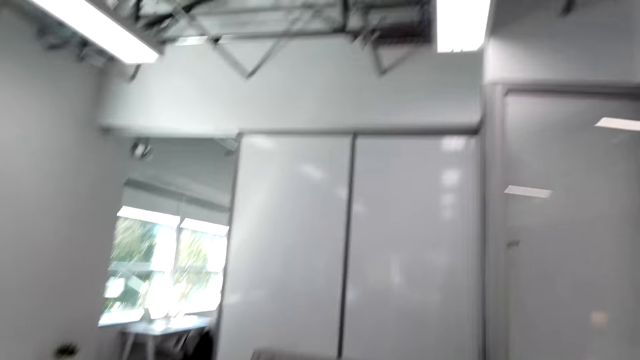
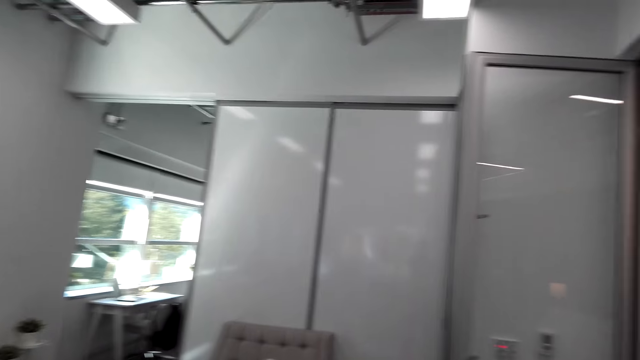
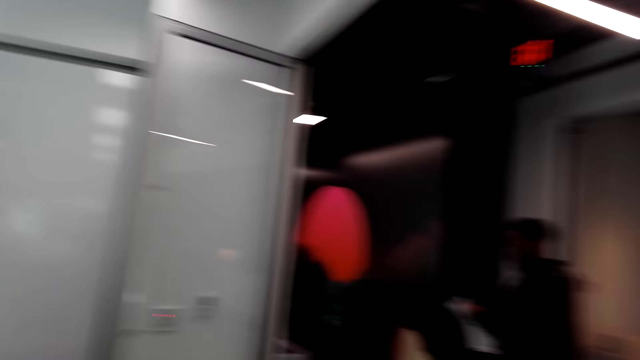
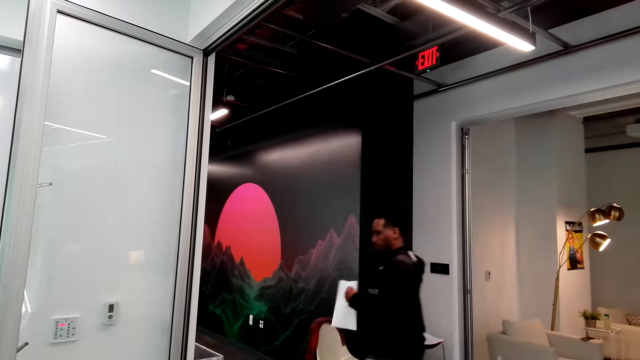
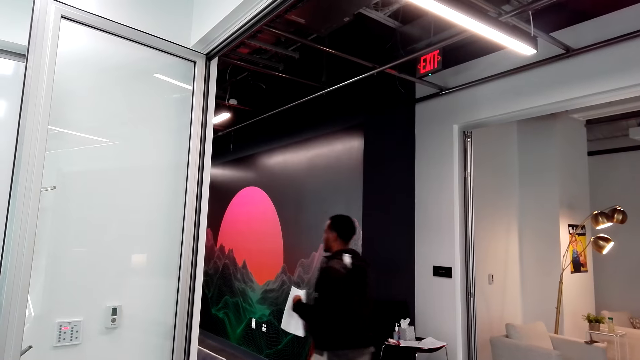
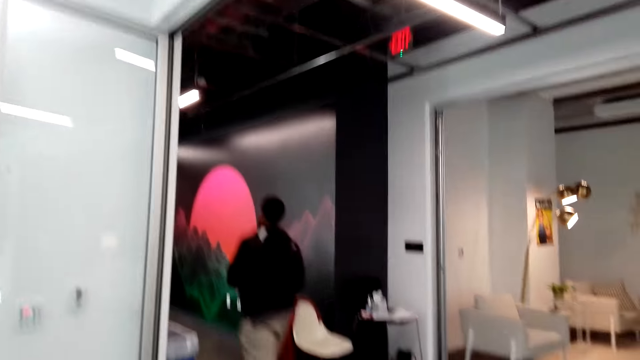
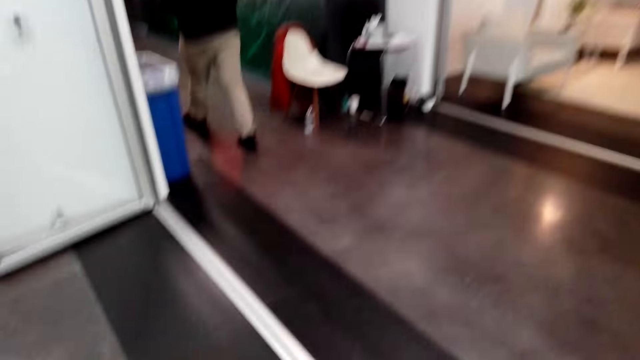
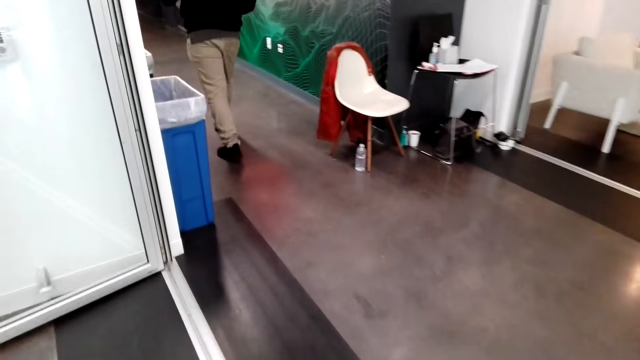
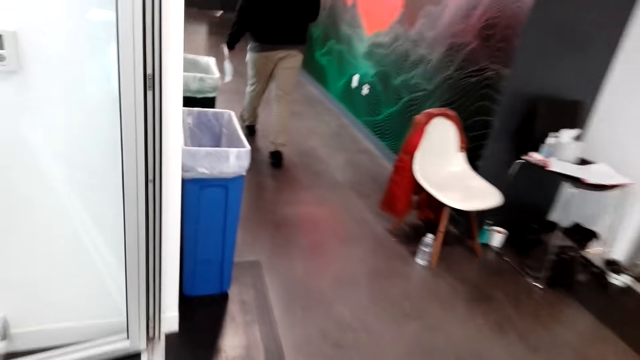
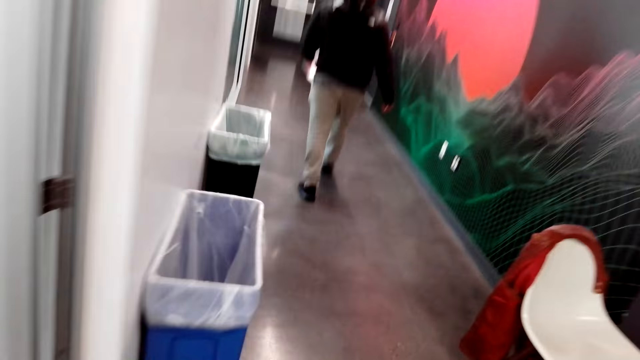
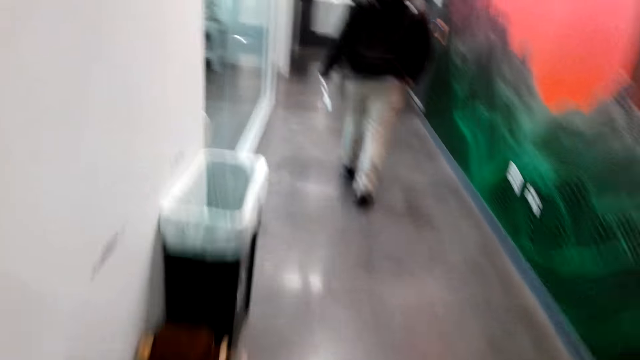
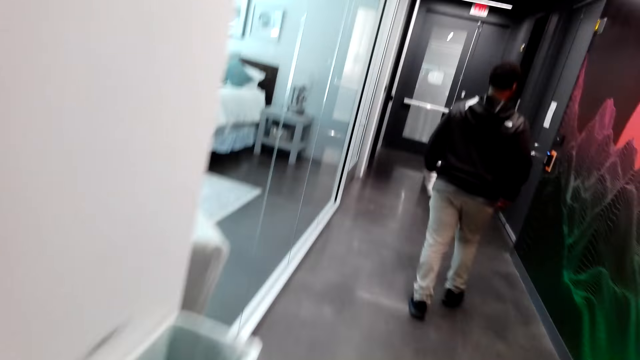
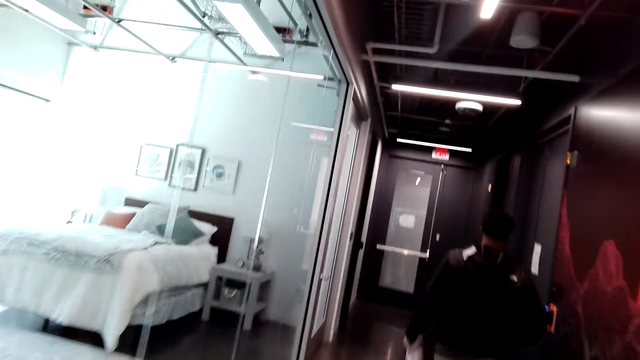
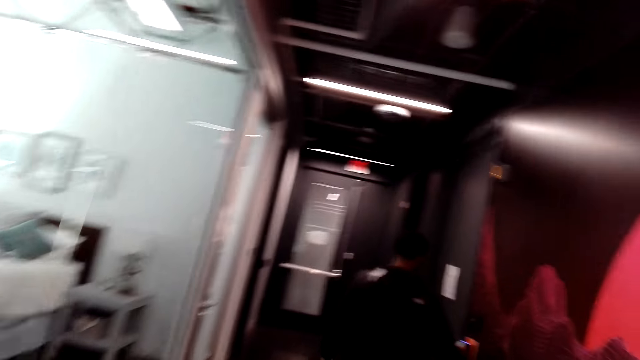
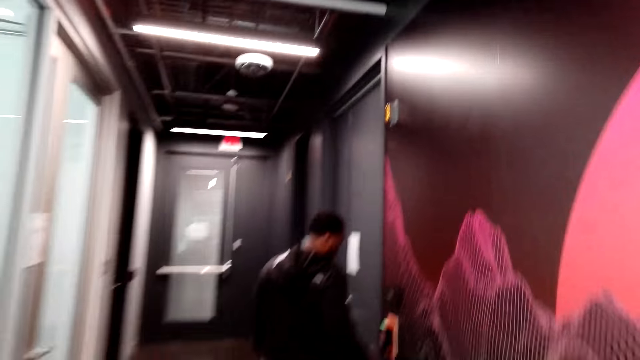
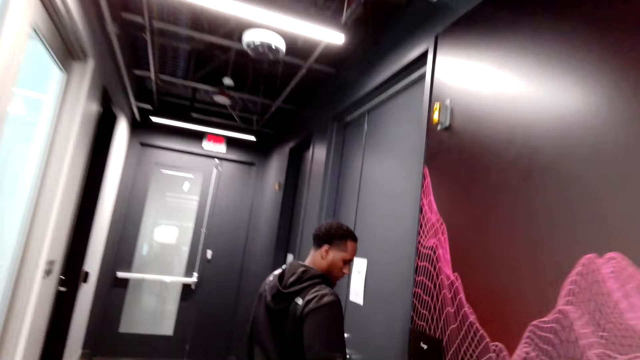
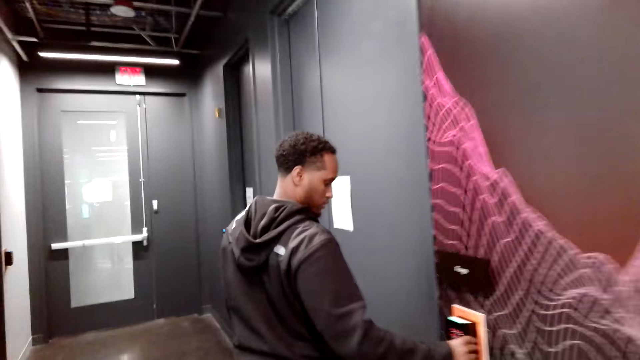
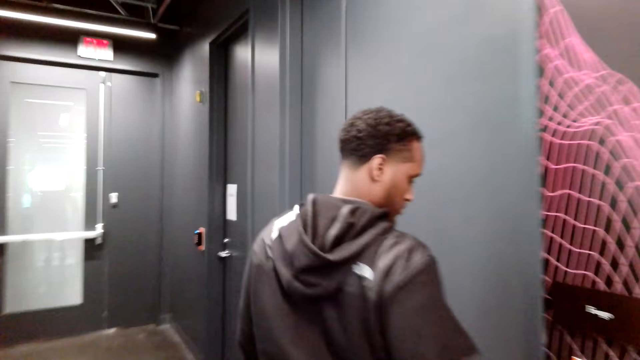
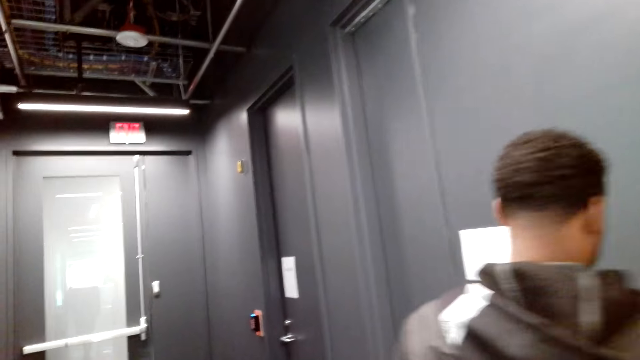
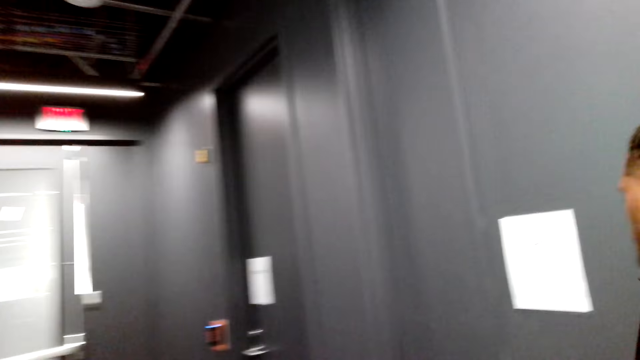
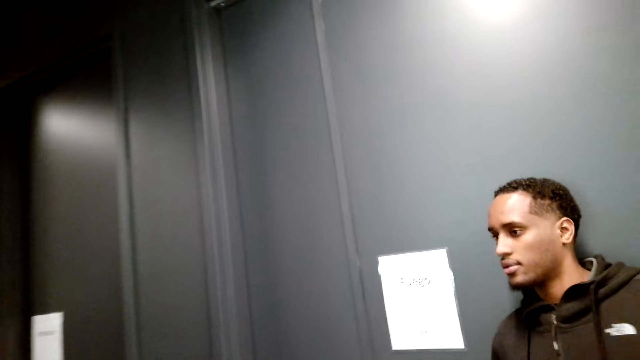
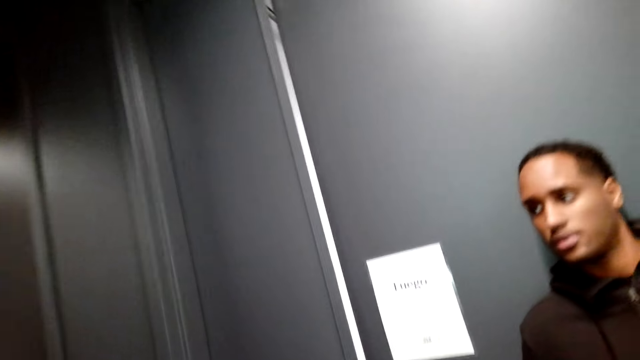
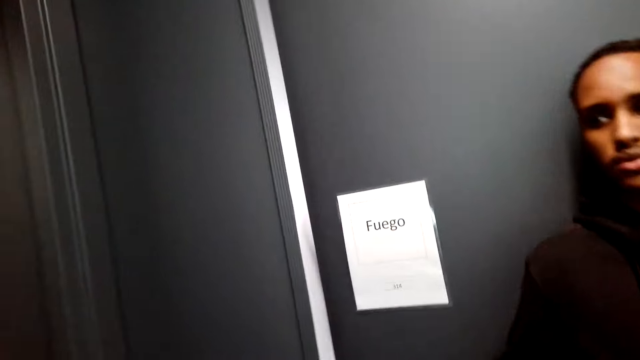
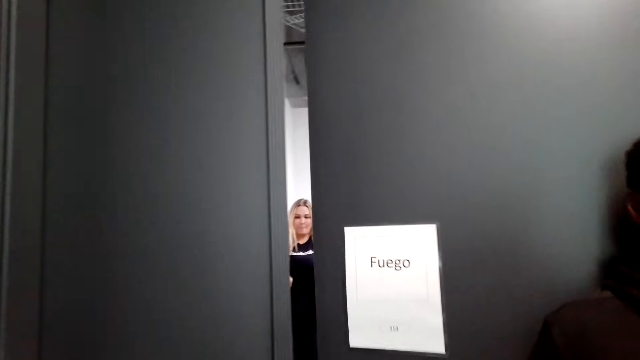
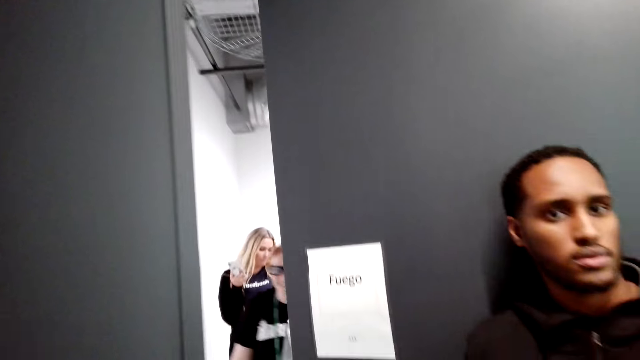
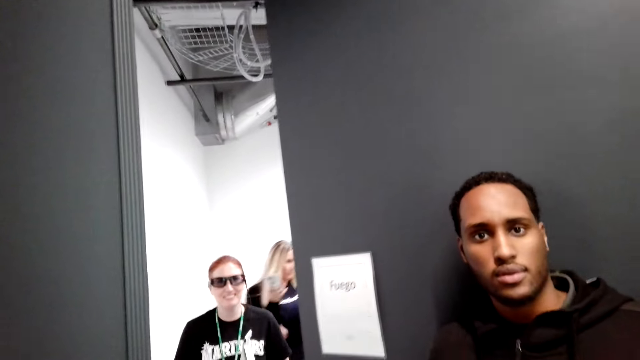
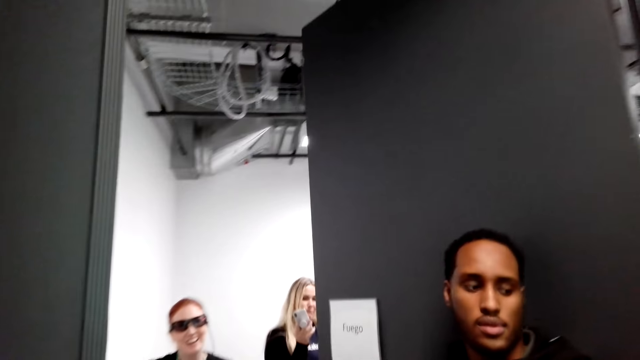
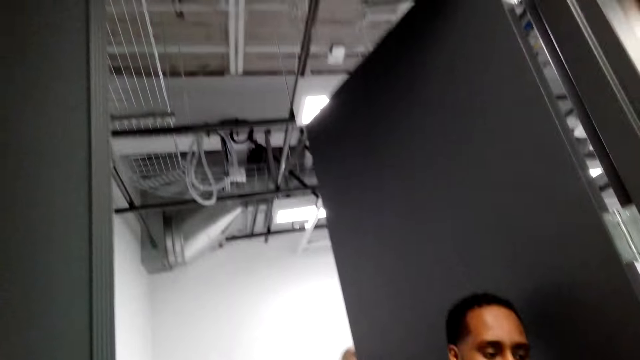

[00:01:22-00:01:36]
The camera wearer looks around the house. They walk in the house. A person opens the door. The camera wearer stands beside the lift.

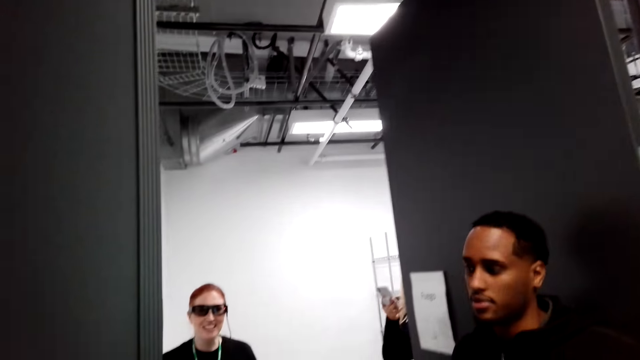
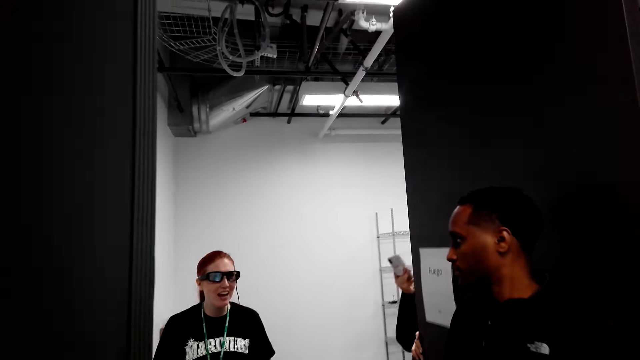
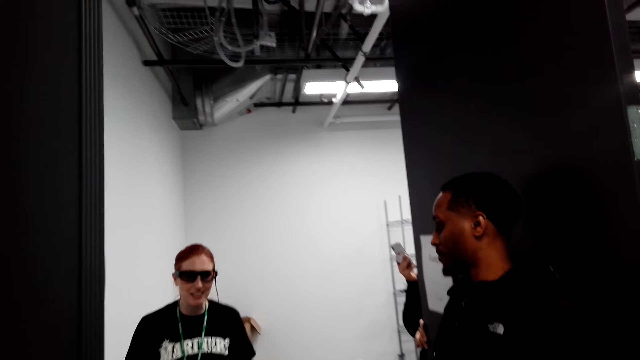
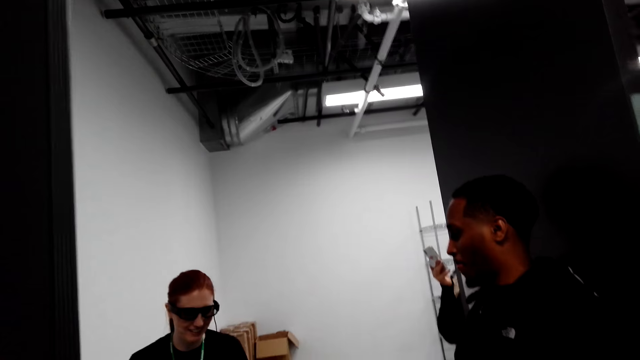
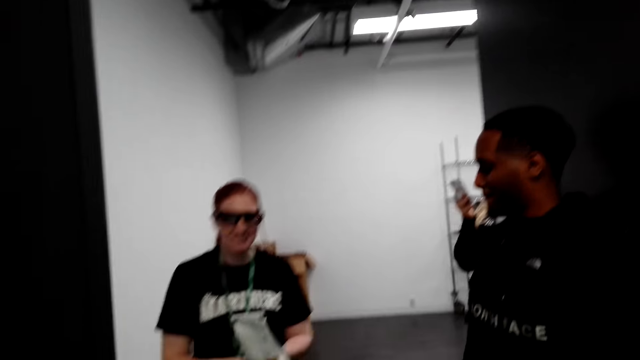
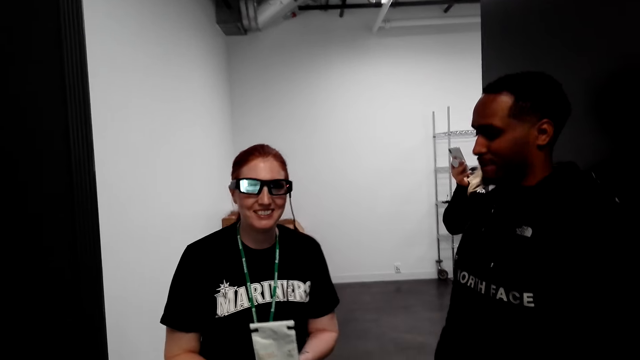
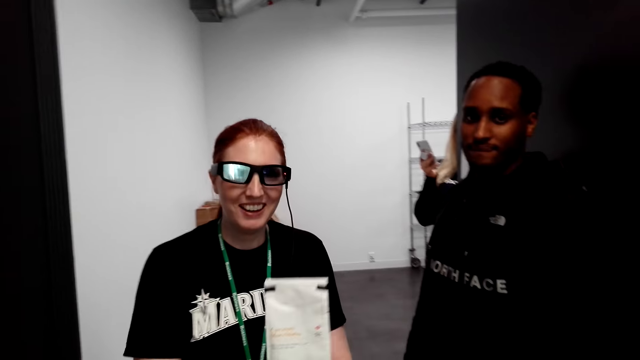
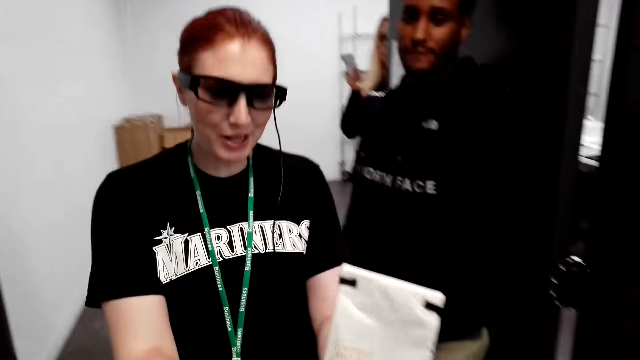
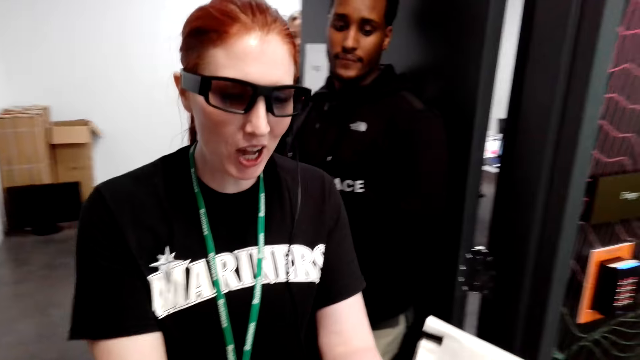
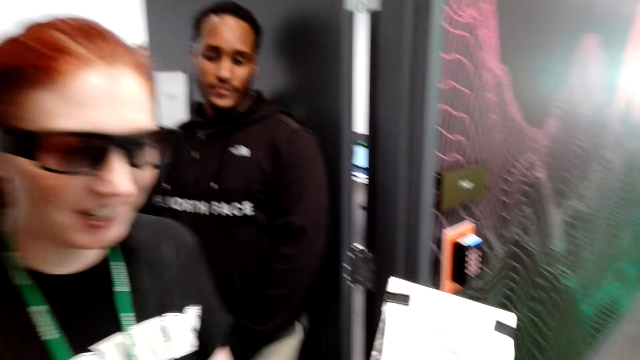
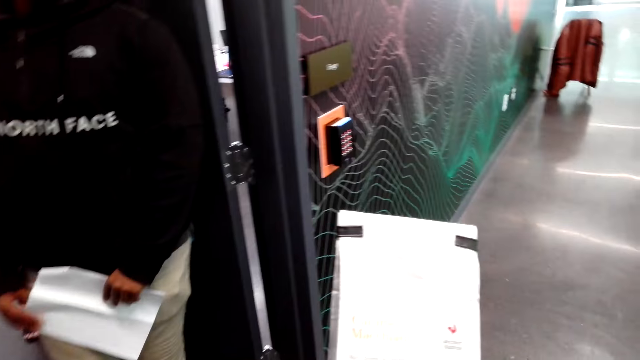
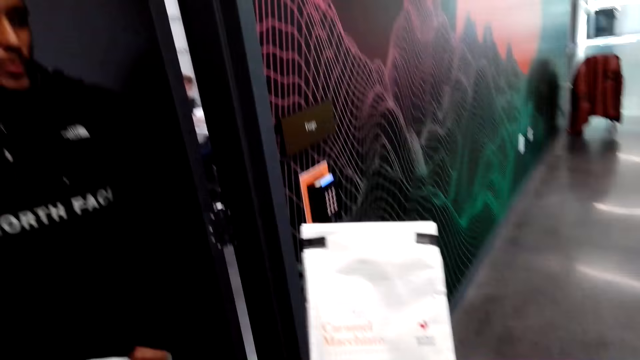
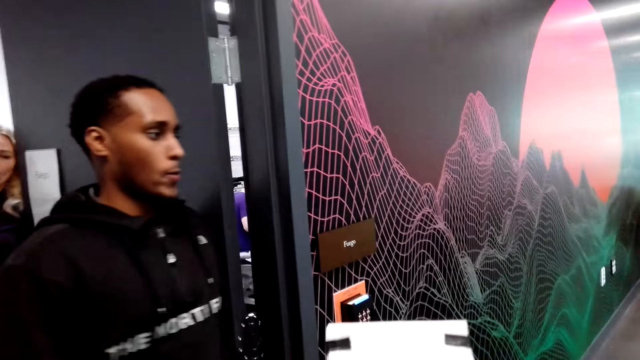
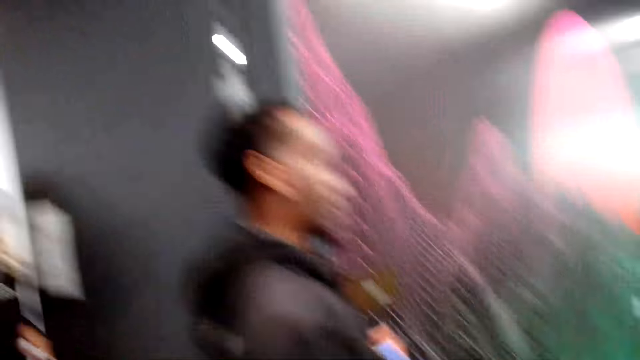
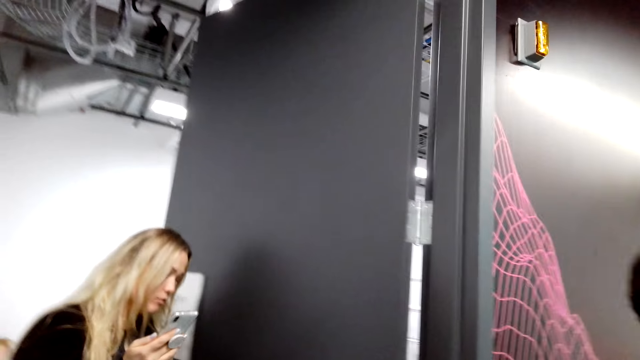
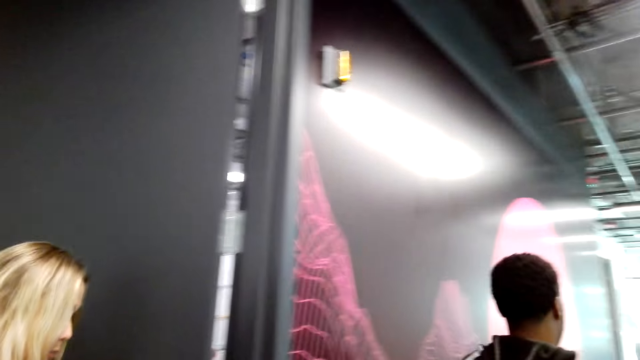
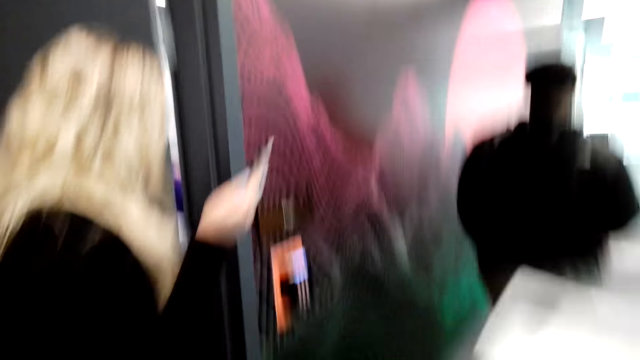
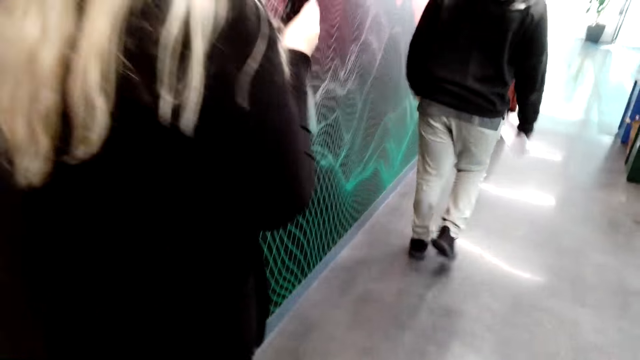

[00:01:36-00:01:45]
The camera wearer has a dialogue with a person and another person. The first person gives the camera wearer a paper. The camera wearer picks something from the first person.
